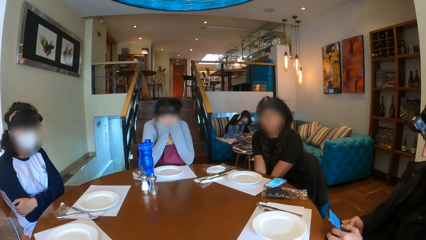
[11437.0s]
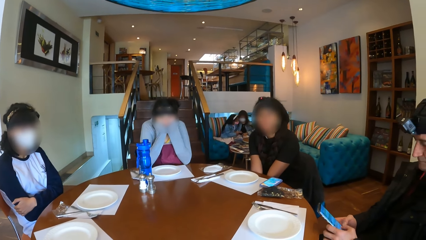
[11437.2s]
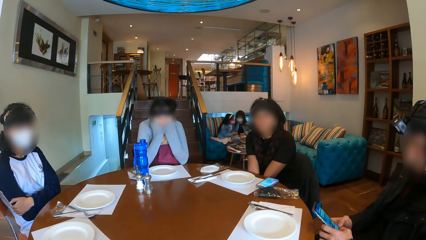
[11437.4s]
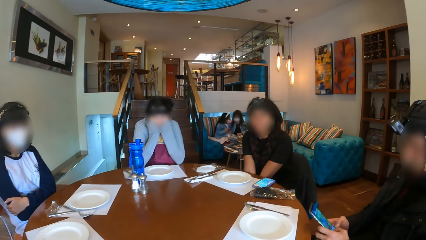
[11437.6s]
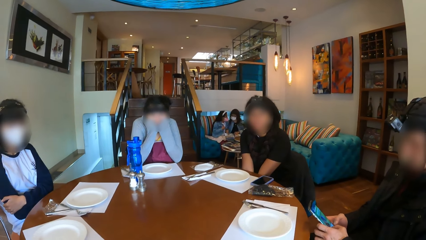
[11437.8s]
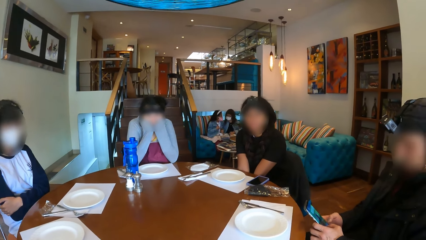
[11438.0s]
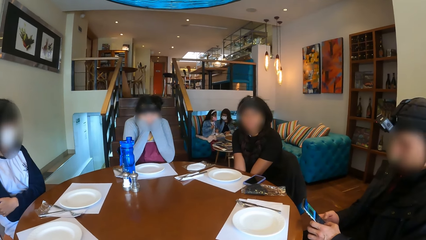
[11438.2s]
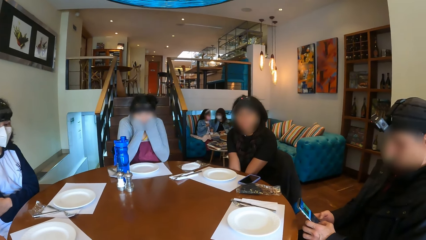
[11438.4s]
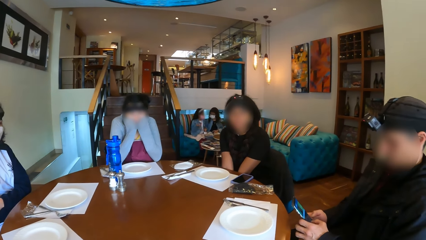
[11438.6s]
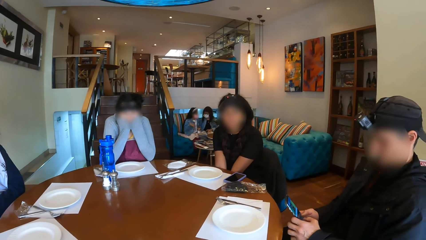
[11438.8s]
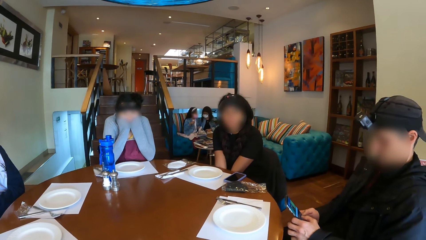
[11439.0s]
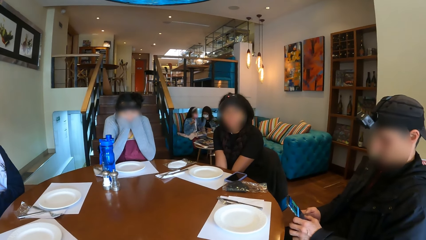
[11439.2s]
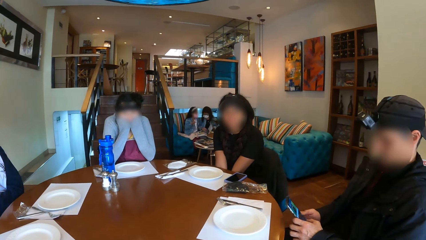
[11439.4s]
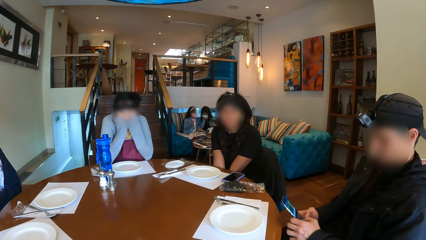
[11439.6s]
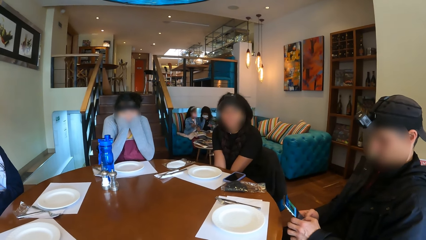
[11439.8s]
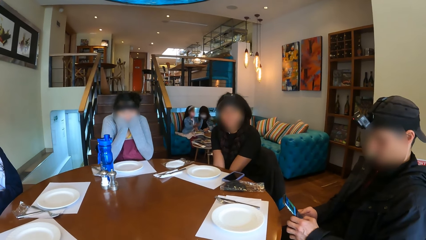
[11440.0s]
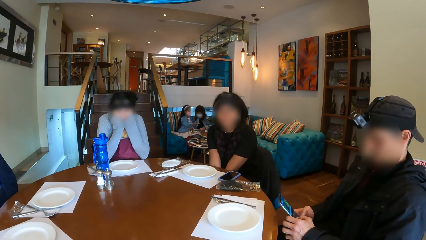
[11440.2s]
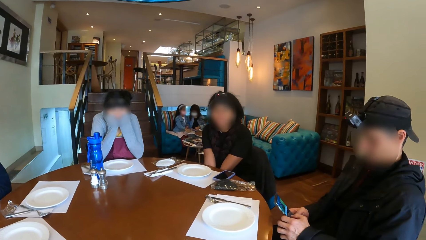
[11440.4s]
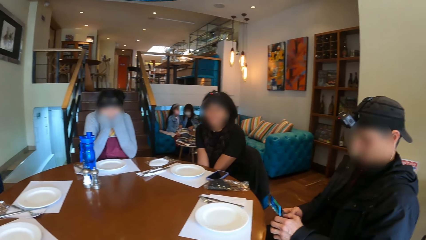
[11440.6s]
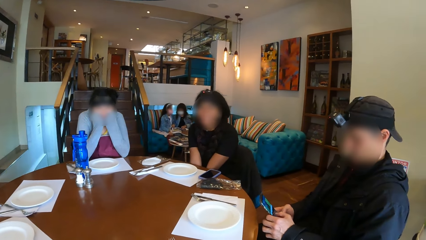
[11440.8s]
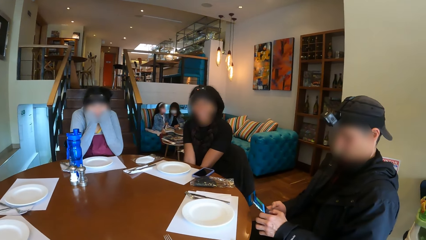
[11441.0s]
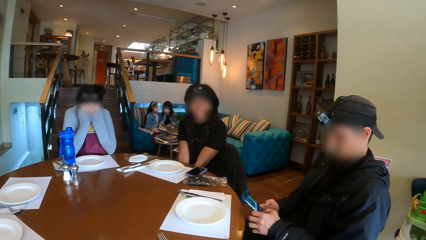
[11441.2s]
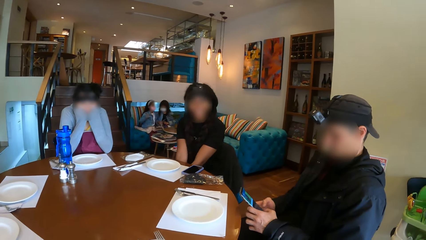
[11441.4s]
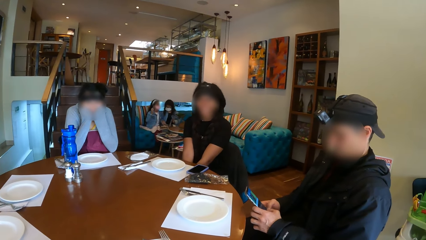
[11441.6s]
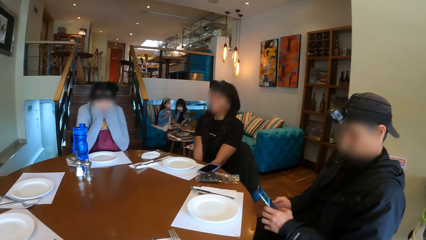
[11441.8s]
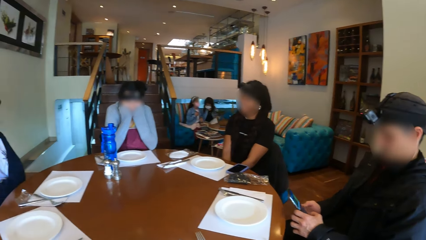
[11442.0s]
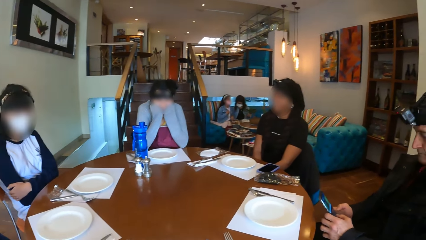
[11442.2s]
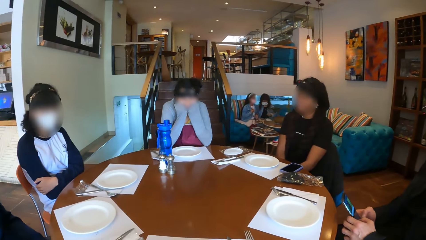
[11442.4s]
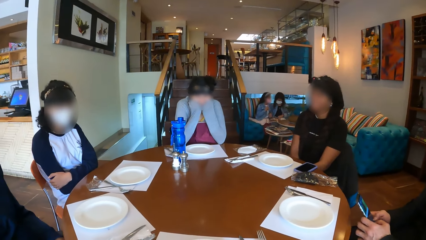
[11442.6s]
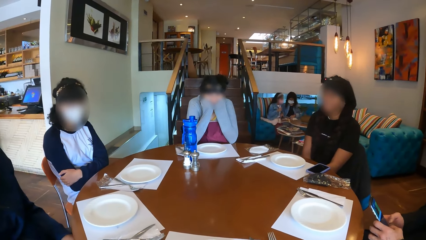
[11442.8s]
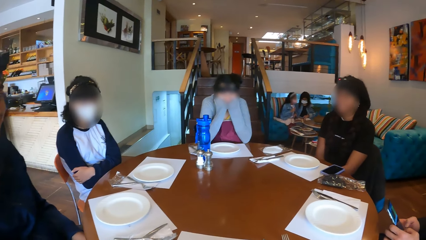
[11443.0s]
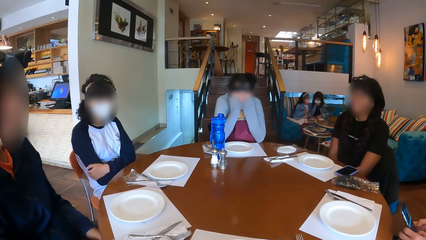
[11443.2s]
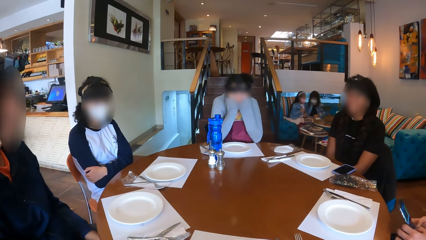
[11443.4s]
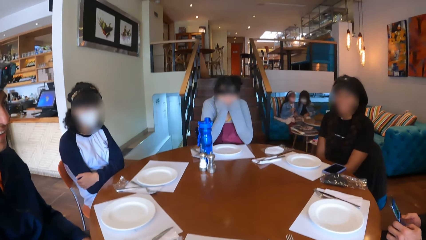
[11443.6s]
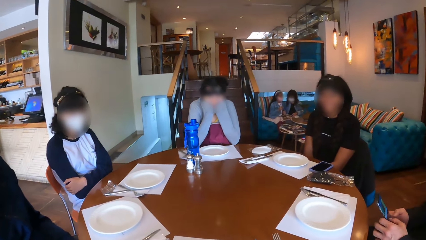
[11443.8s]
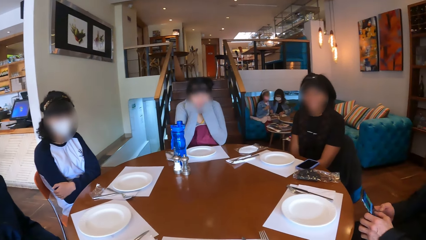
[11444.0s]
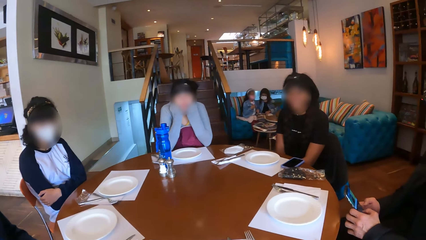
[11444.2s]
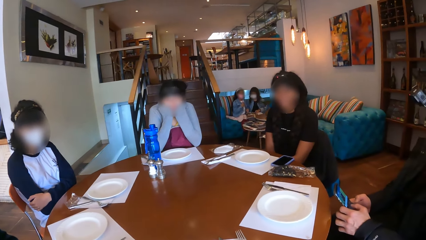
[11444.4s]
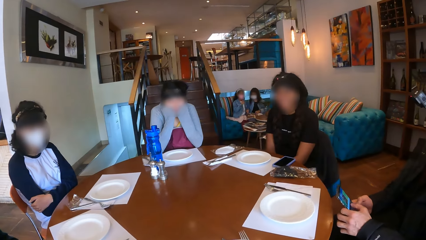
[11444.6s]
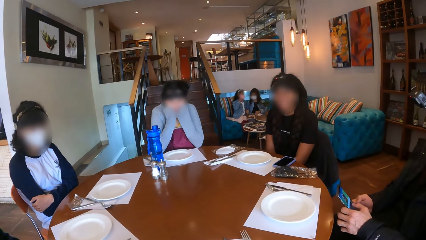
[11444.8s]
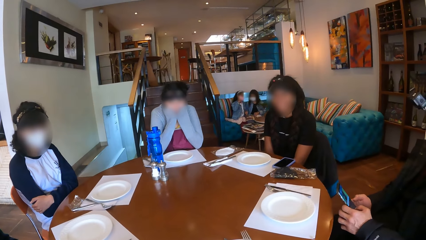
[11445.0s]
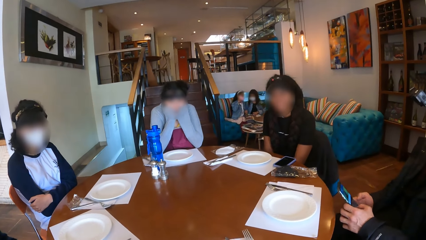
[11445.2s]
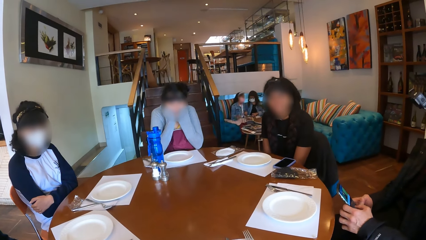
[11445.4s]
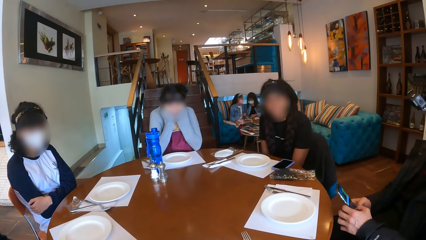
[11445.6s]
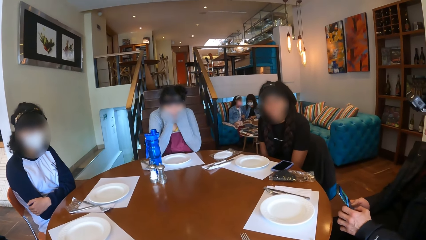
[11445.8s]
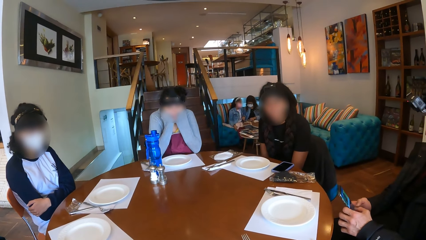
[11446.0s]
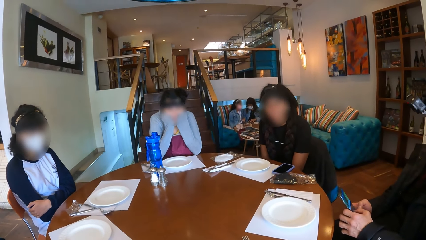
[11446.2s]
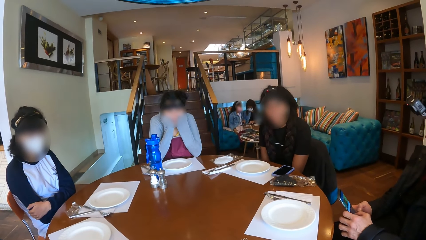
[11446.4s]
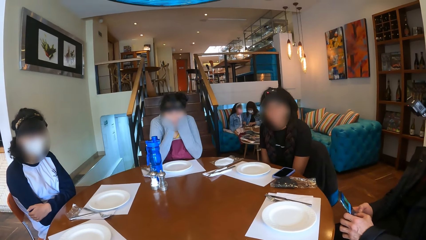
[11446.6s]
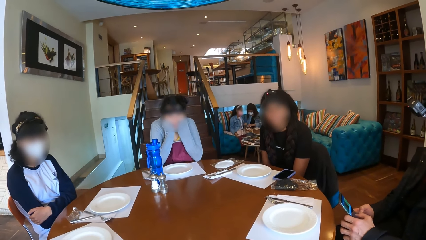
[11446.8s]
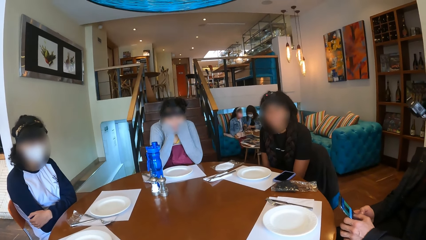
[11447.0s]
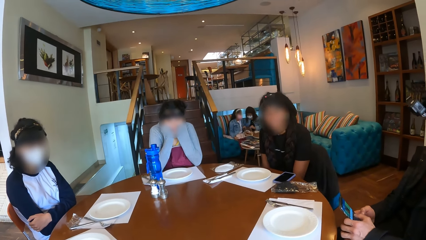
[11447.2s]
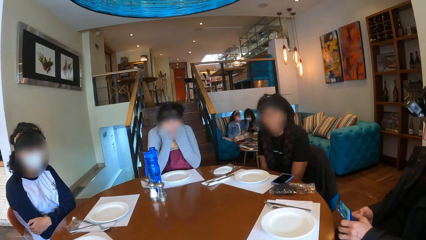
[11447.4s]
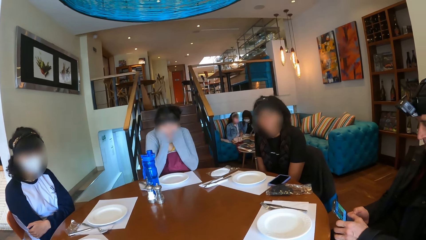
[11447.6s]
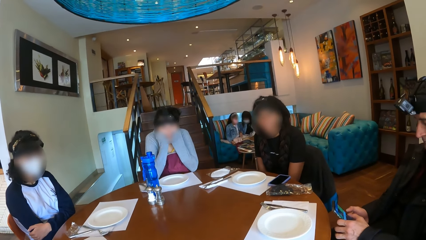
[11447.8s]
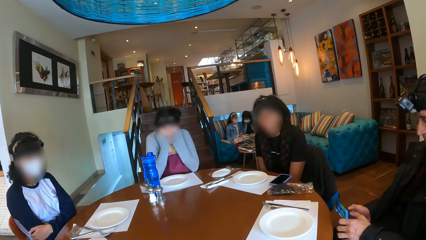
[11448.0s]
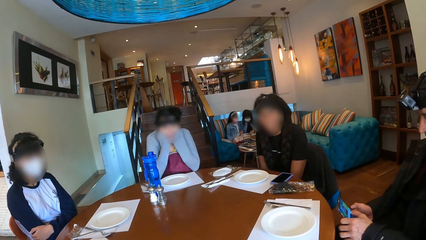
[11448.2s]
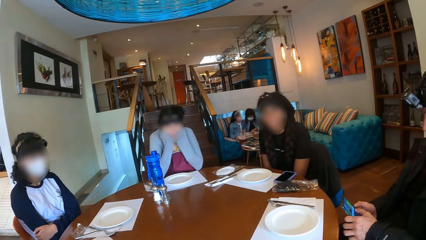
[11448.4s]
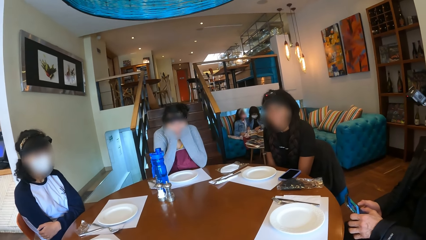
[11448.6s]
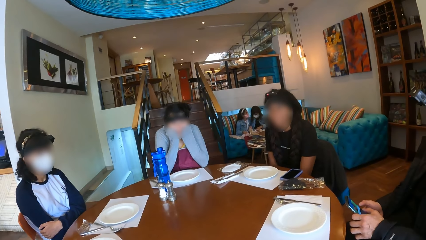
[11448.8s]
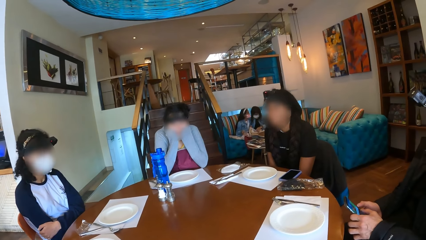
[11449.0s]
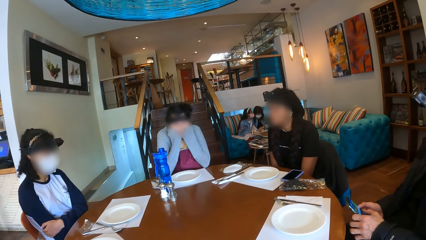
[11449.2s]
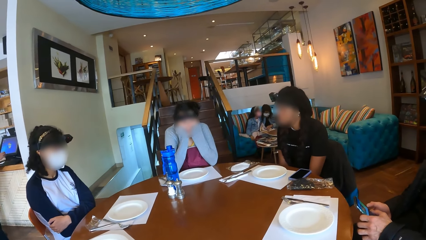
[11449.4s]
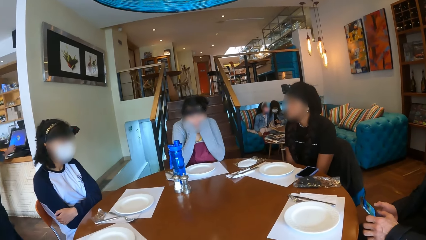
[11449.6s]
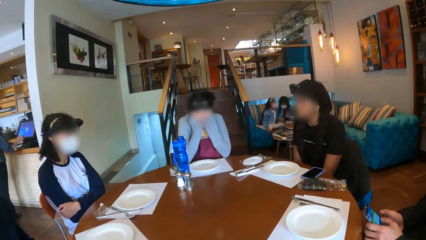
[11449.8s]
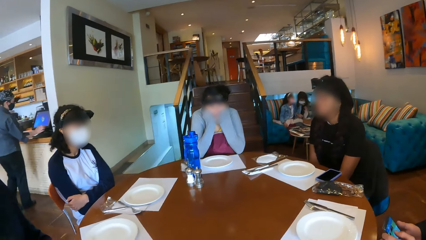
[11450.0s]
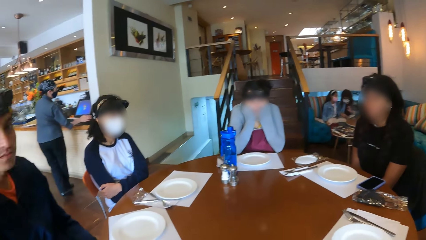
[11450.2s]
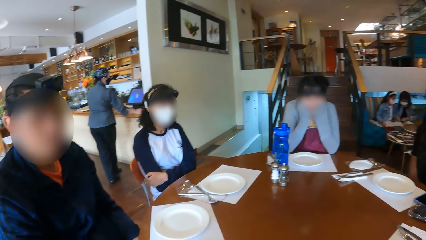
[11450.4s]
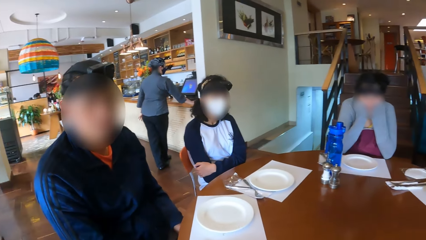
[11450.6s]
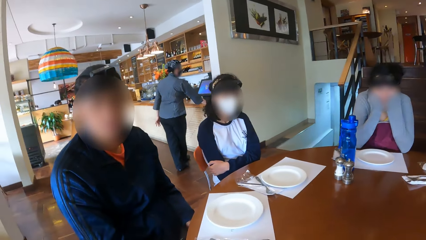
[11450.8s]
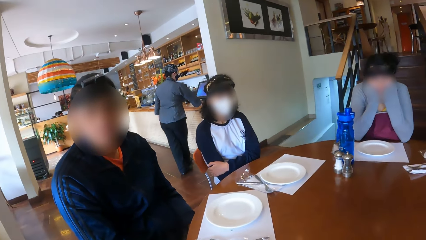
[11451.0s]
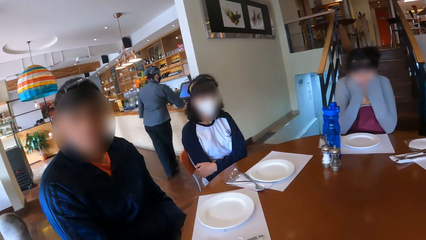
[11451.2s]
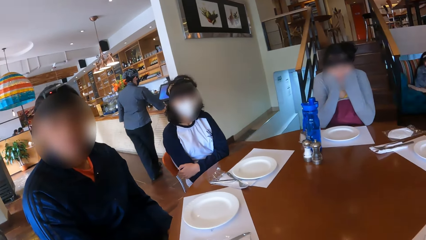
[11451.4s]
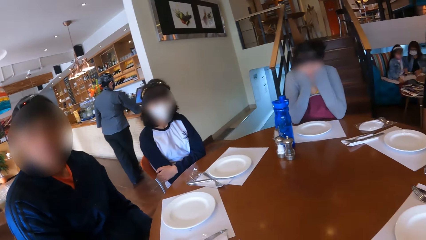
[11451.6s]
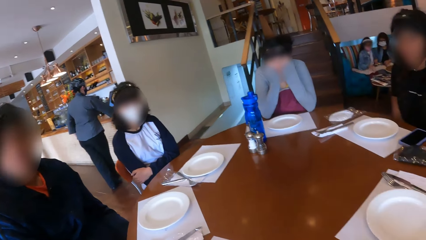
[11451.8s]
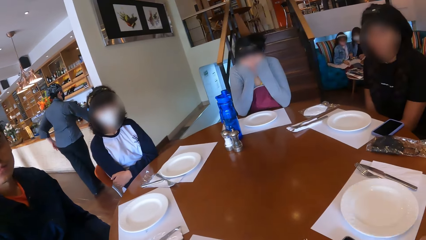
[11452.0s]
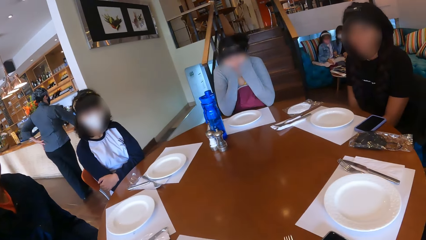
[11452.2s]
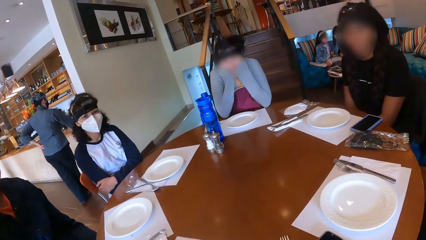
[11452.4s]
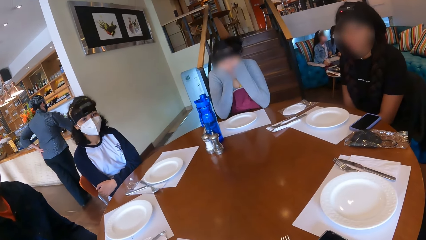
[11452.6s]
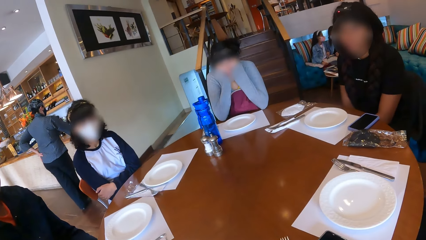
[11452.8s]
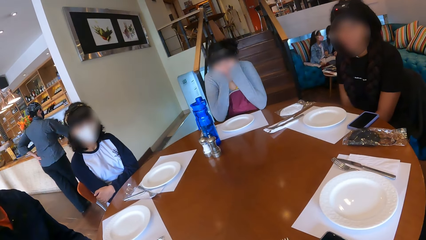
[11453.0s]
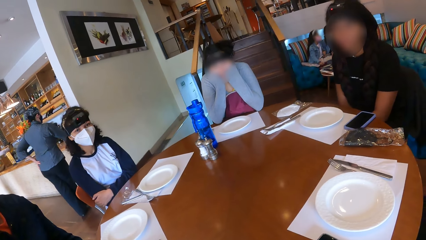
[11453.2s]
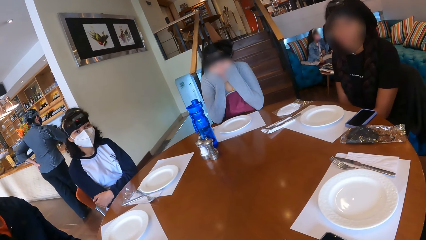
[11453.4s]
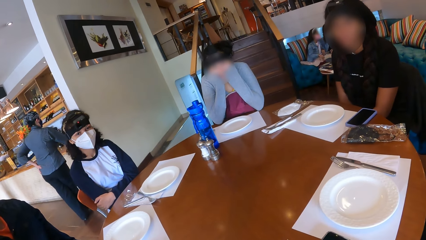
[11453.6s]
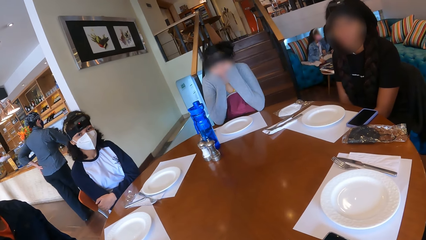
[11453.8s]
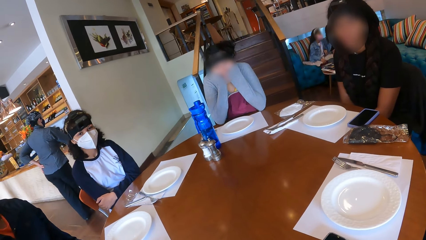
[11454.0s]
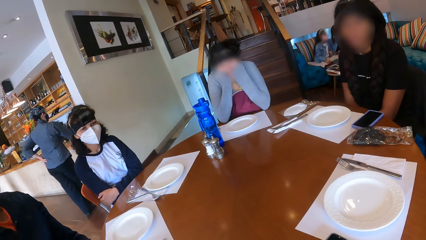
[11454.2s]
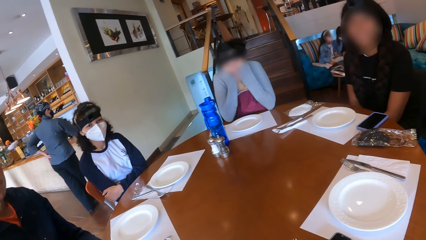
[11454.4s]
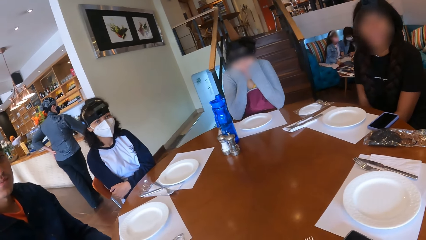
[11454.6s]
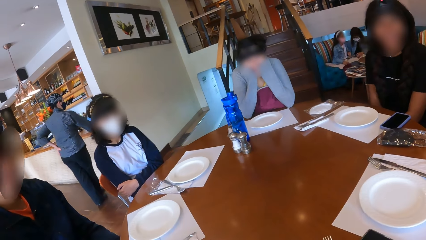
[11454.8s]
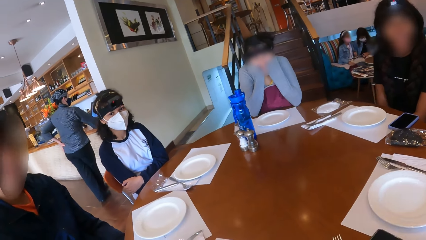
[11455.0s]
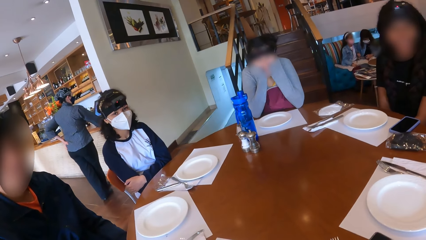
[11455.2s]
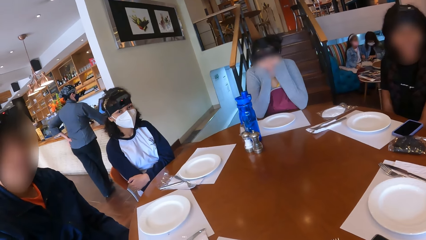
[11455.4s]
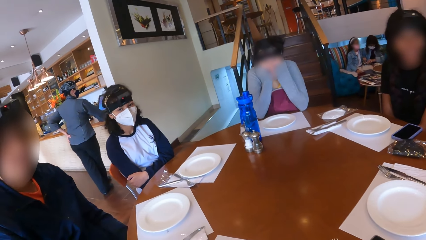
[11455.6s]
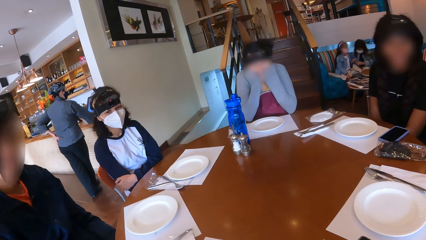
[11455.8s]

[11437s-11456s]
A lady holds her chin.
